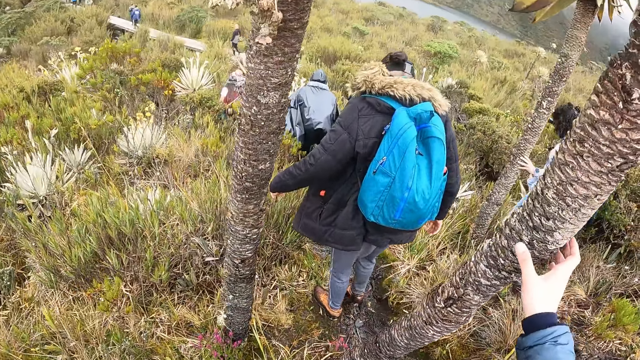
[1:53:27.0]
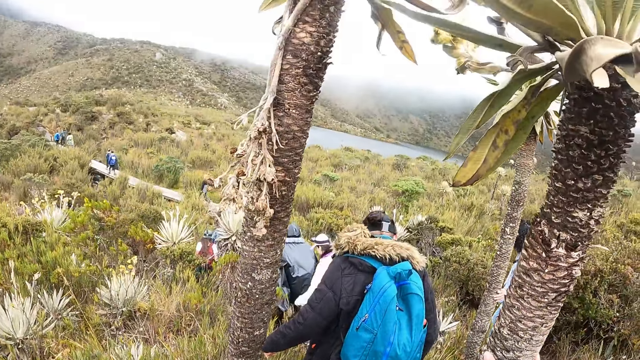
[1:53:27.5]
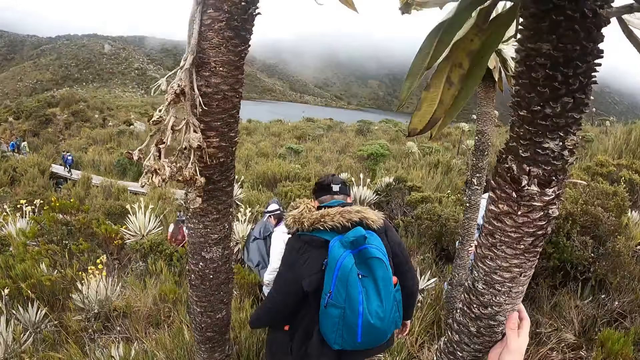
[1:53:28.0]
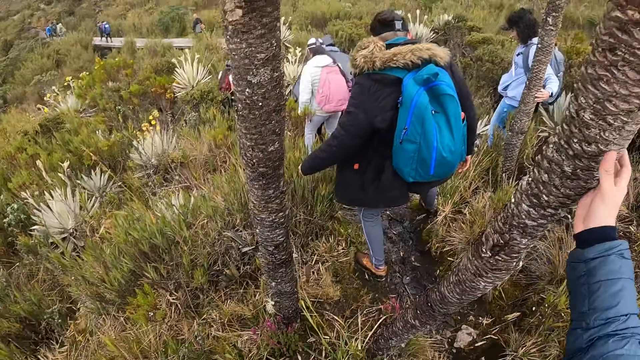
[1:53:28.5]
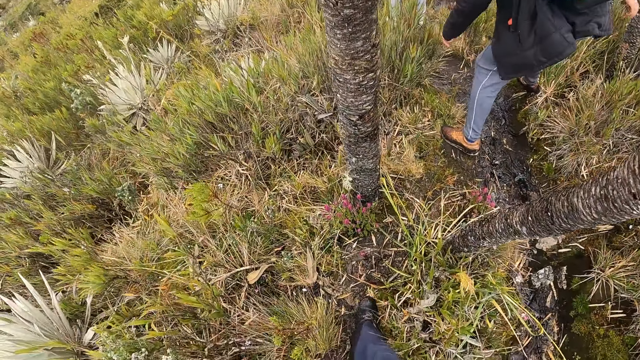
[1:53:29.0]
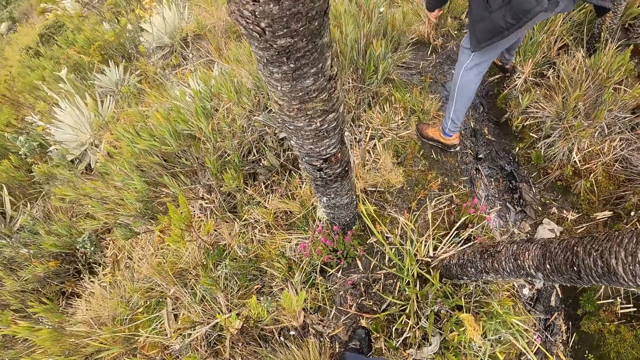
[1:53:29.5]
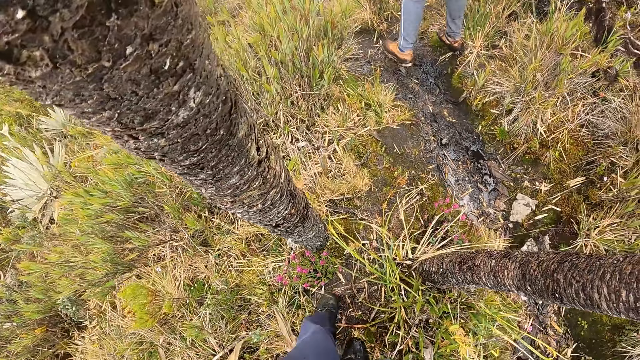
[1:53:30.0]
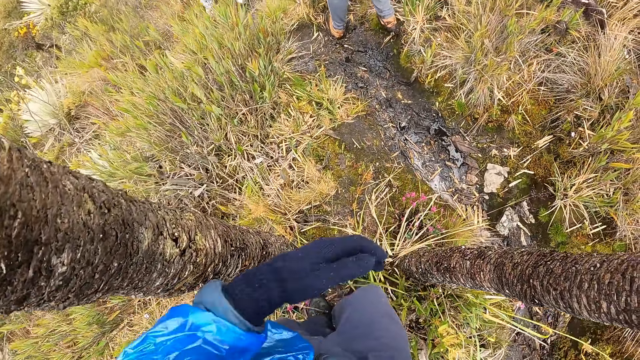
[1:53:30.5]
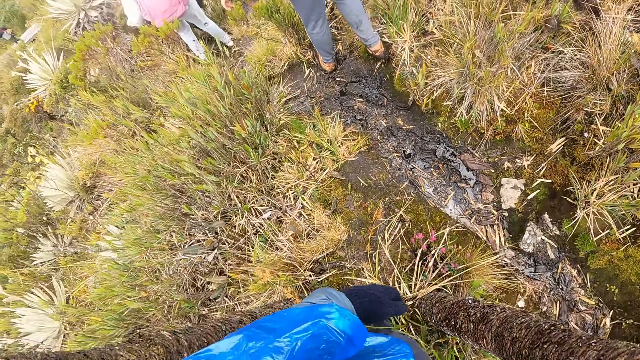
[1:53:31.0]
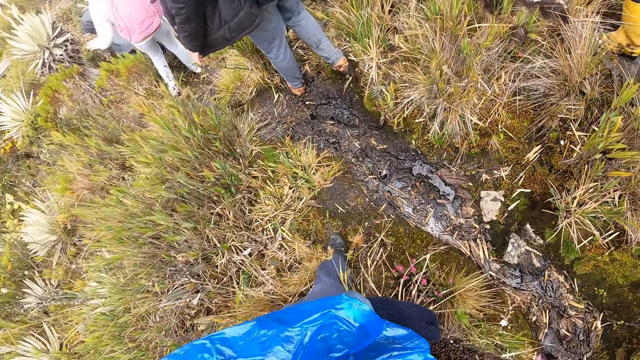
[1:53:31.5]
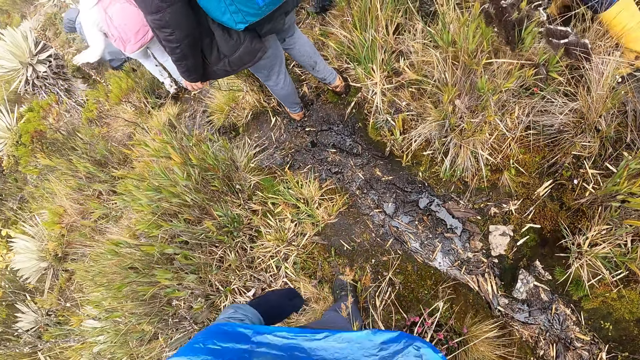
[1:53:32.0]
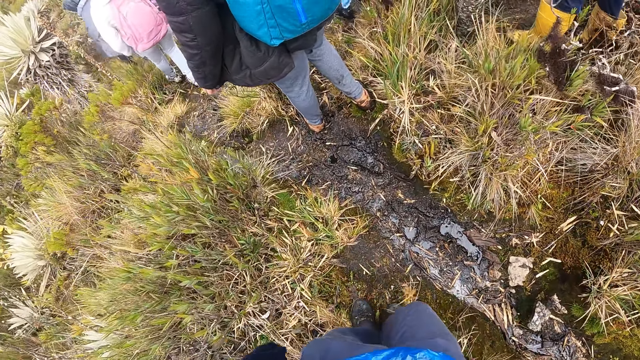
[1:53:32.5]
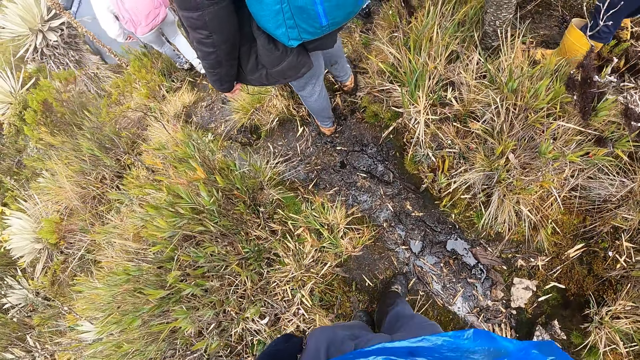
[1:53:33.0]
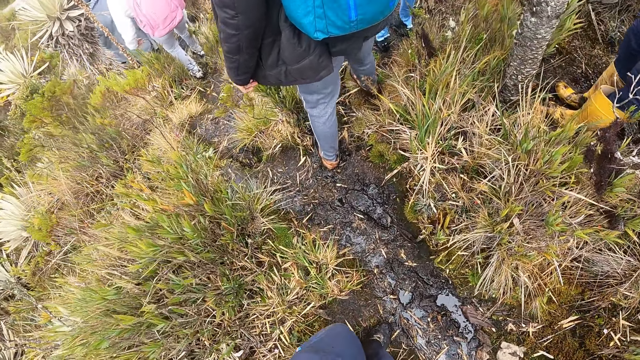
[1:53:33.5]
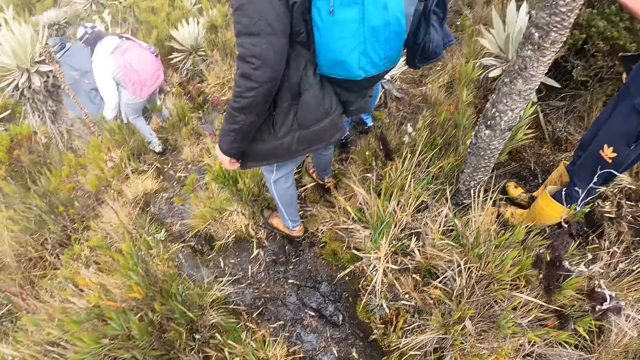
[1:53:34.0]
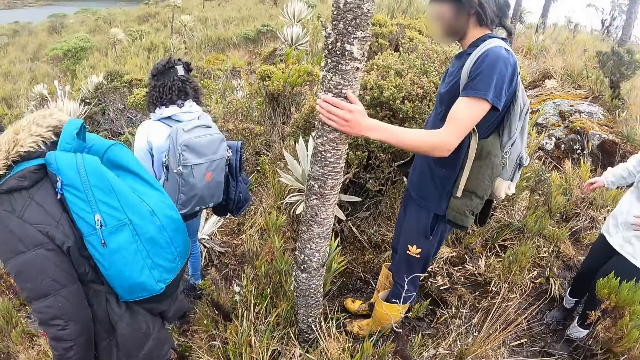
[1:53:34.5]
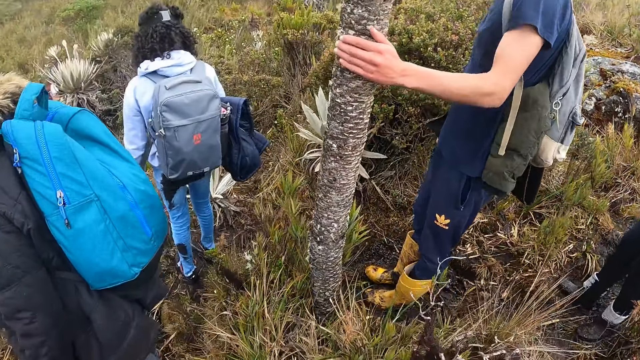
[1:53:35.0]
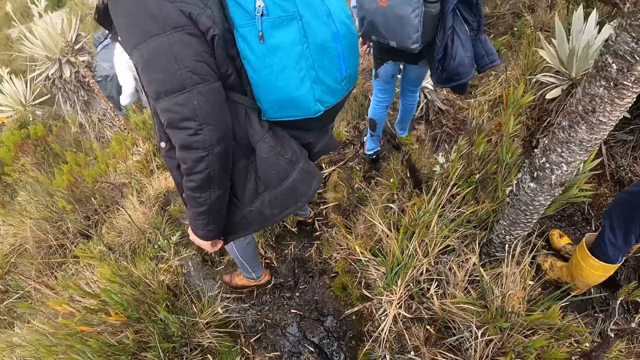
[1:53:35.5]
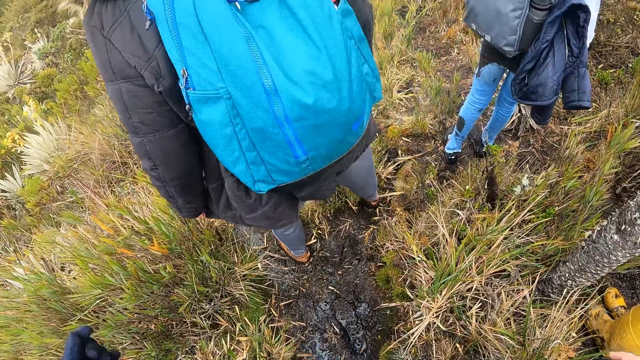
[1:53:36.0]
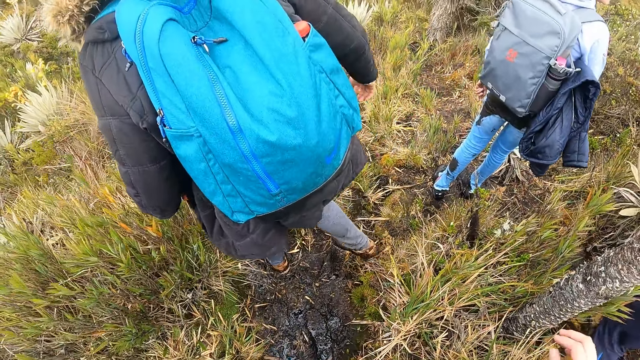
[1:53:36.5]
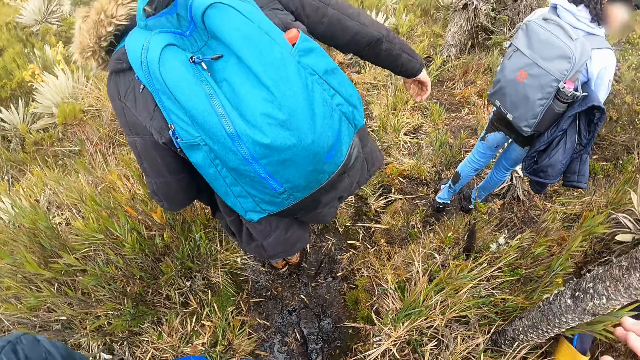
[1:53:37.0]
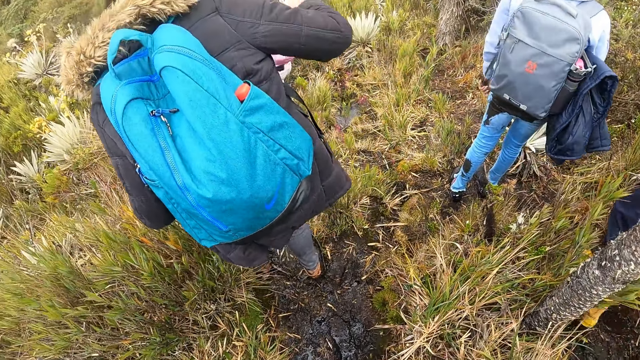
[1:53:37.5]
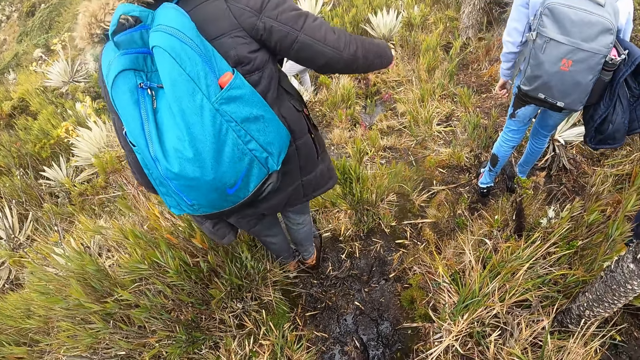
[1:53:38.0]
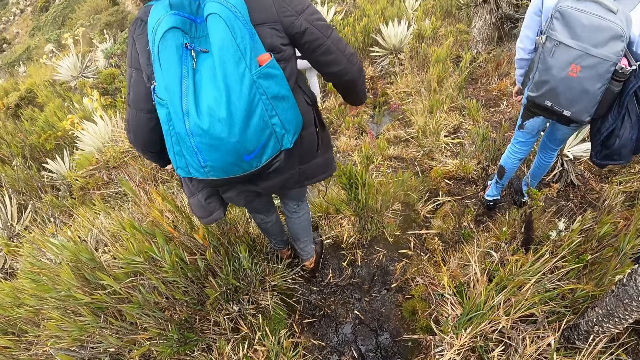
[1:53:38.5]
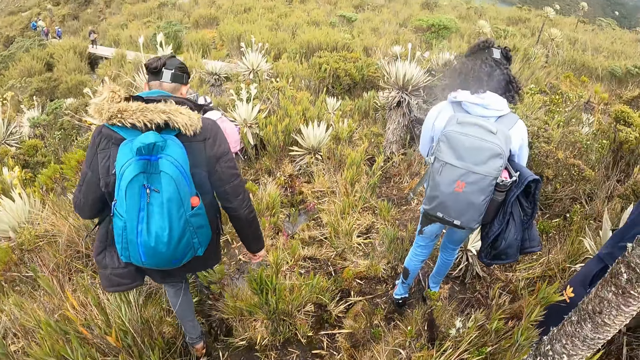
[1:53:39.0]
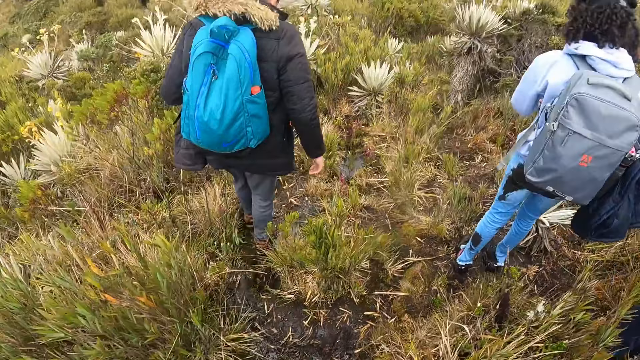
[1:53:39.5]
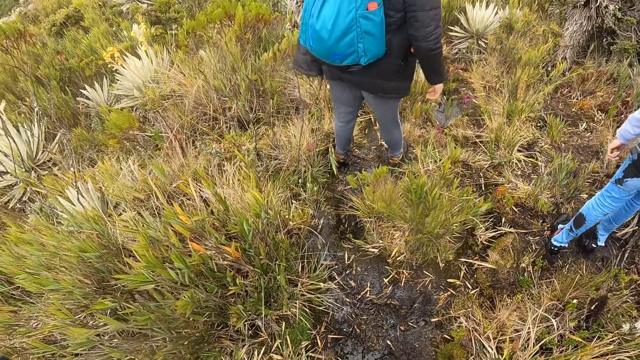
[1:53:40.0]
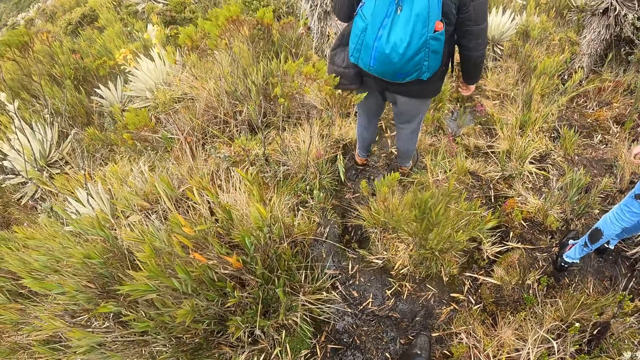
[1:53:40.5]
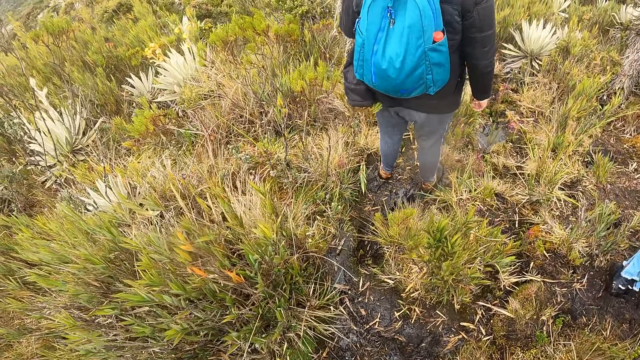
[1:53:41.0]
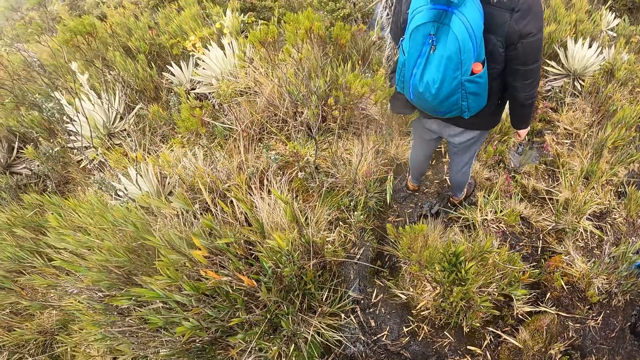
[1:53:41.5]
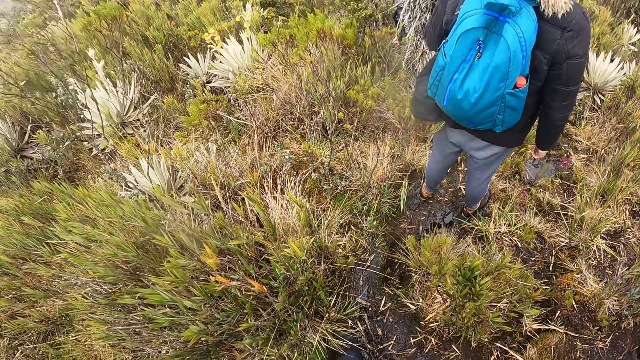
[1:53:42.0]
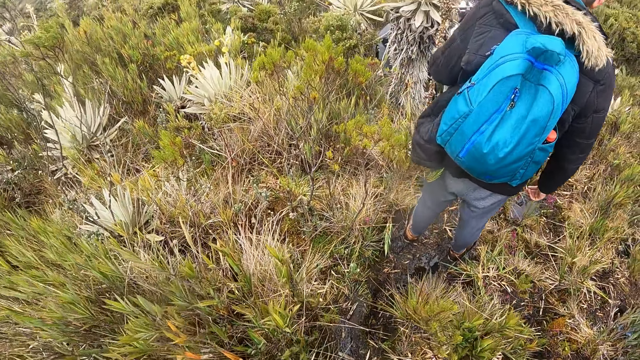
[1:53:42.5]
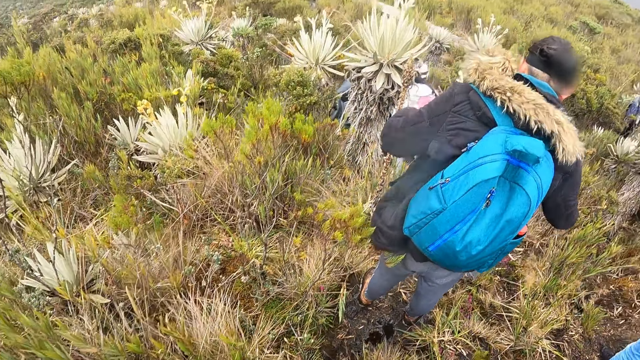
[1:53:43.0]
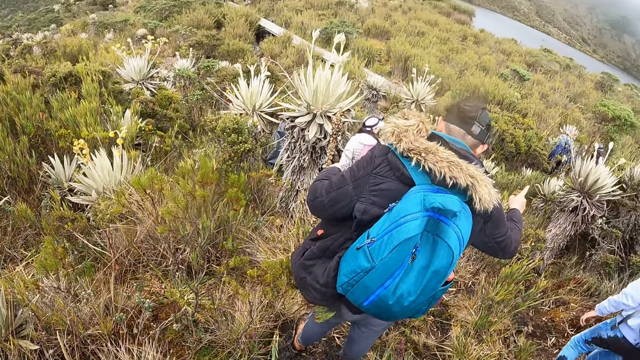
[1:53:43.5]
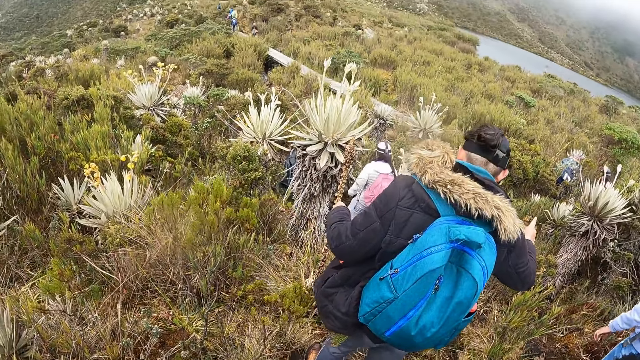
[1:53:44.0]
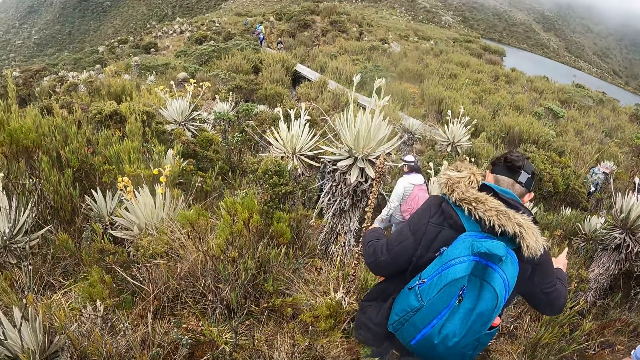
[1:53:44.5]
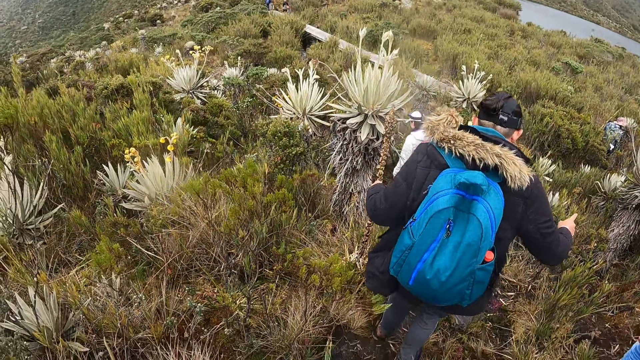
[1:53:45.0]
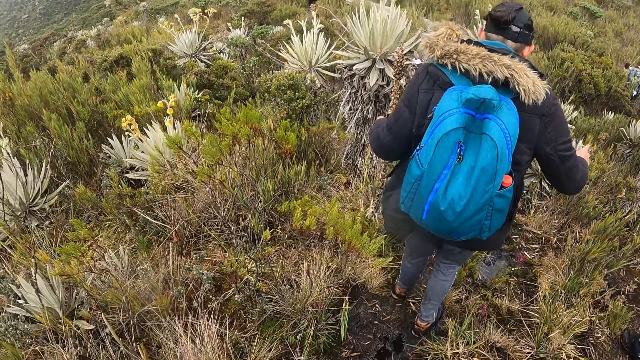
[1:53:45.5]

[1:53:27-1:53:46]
The camera wearer places his right hand on a short tree. He passes between two trunks. He walks.

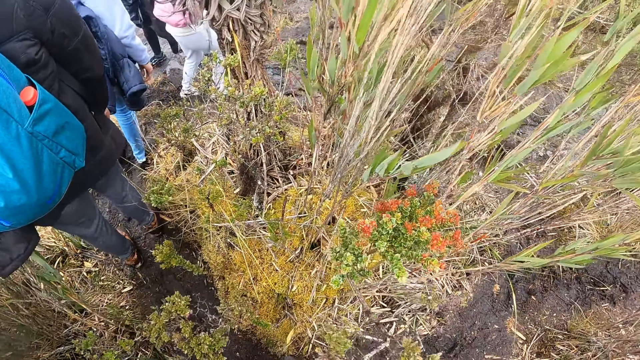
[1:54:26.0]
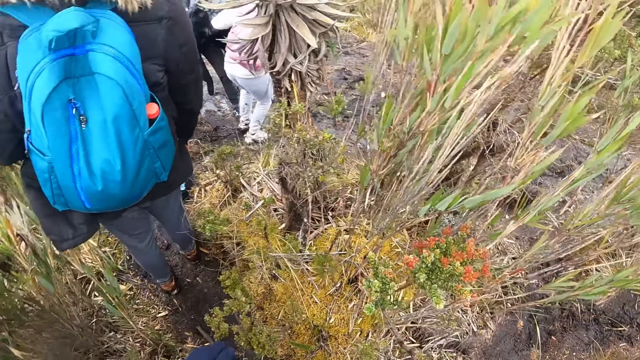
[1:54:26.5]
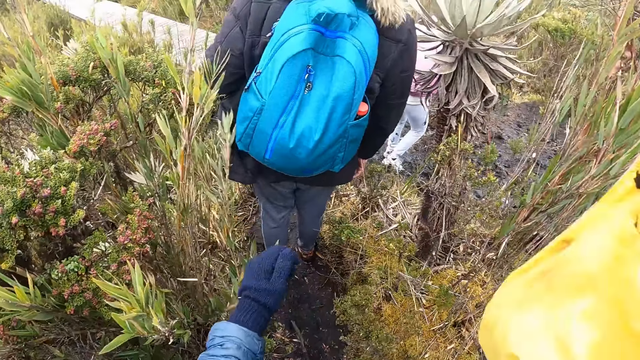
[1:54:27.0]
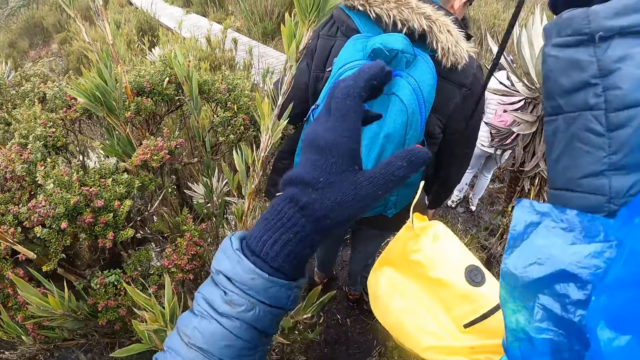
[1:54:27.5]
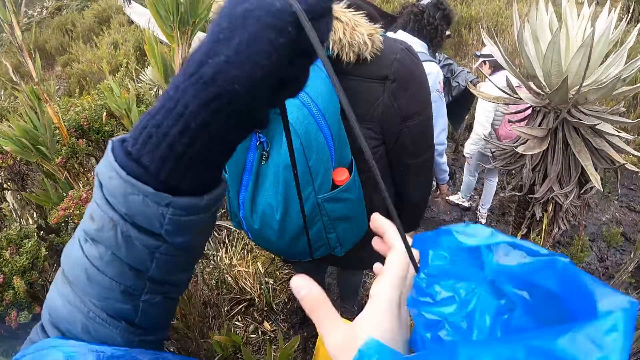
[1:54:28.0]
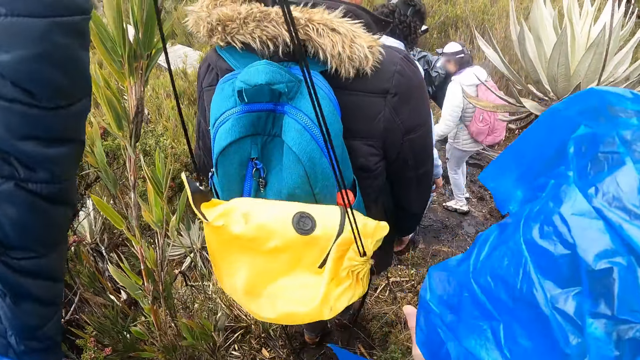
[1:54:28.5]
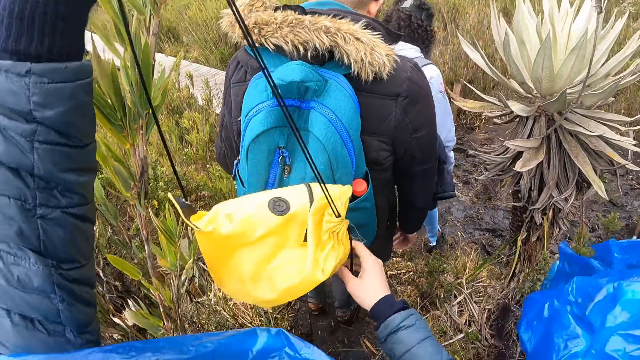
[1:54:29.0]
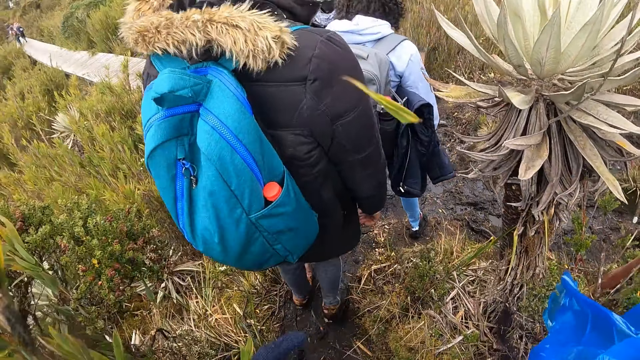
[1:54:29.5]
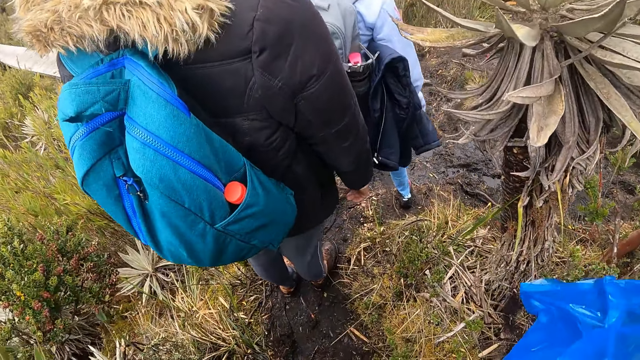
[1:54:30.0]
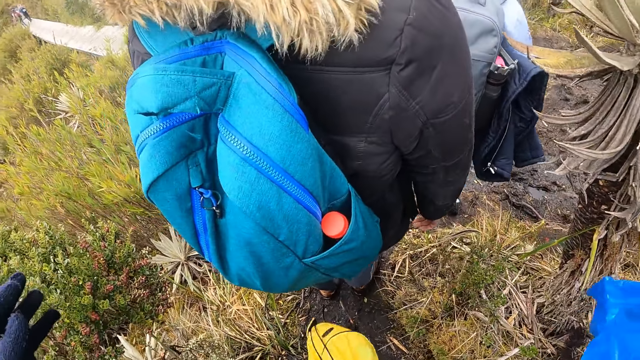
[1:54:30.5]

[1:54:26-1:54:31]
The camera wearer transfers a yellow bag from his right hand to his left hand.
